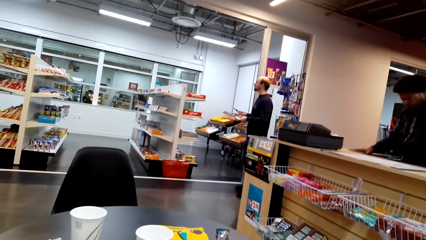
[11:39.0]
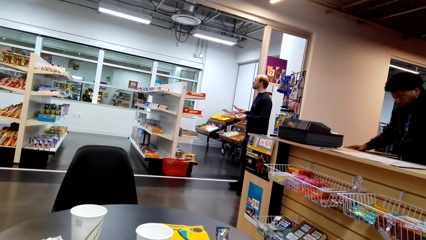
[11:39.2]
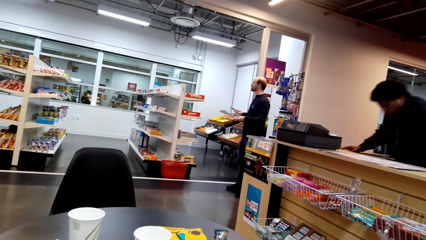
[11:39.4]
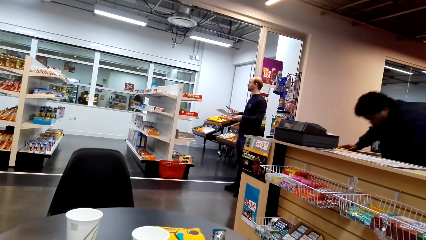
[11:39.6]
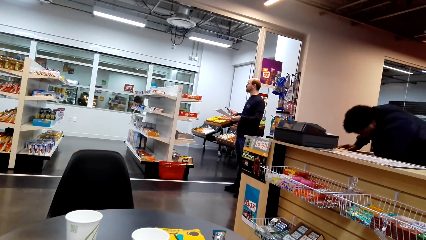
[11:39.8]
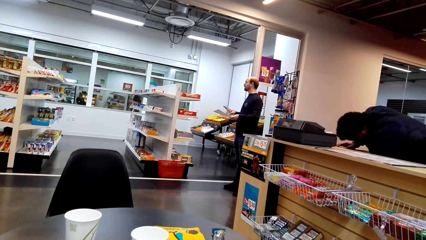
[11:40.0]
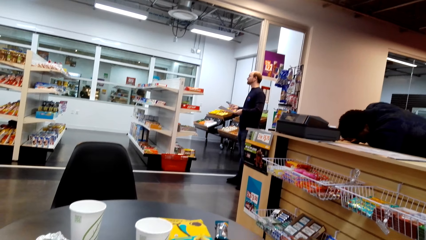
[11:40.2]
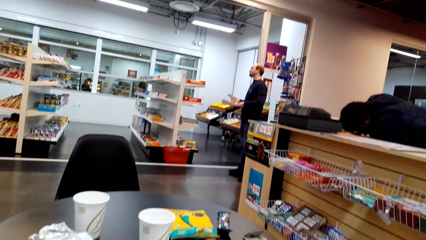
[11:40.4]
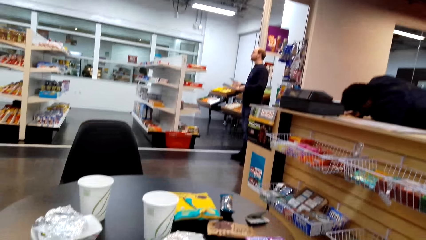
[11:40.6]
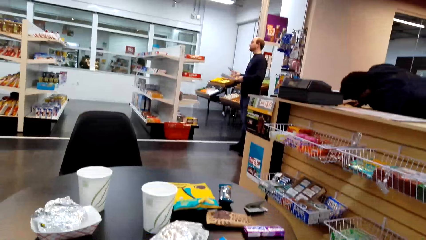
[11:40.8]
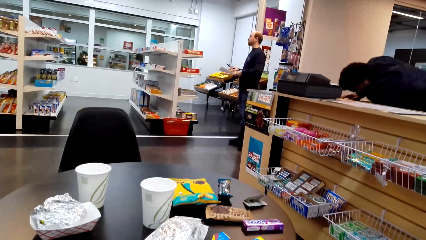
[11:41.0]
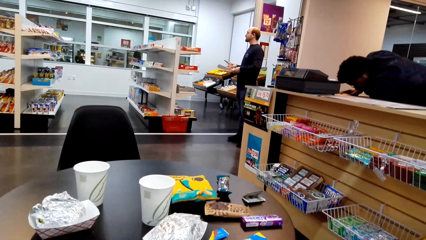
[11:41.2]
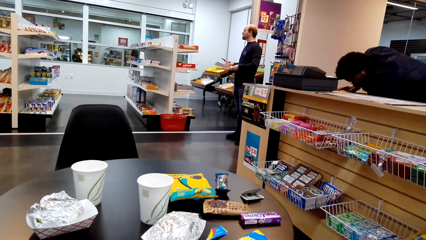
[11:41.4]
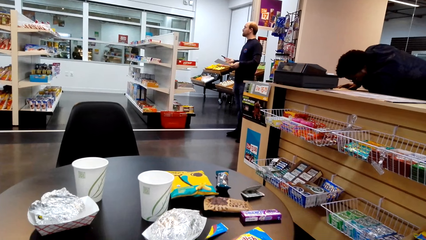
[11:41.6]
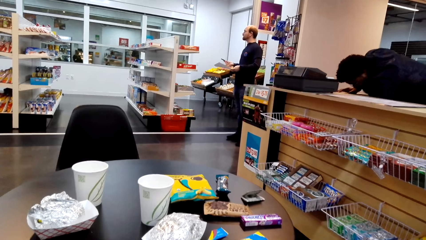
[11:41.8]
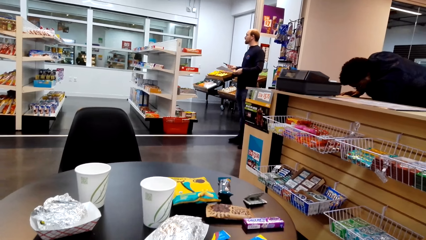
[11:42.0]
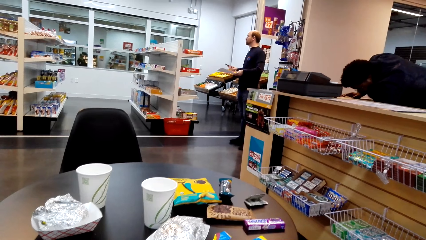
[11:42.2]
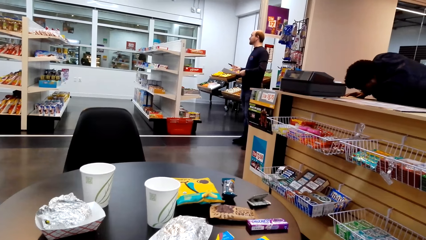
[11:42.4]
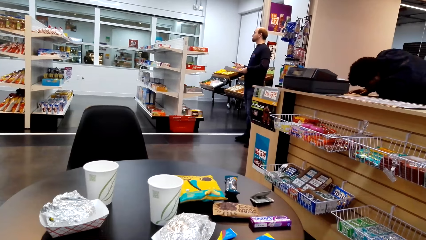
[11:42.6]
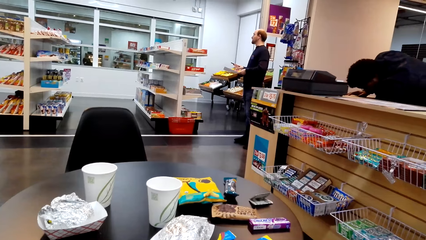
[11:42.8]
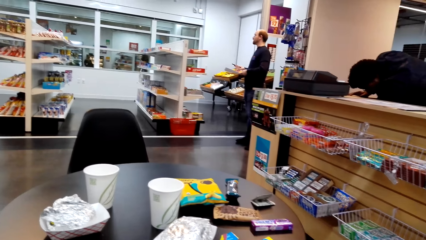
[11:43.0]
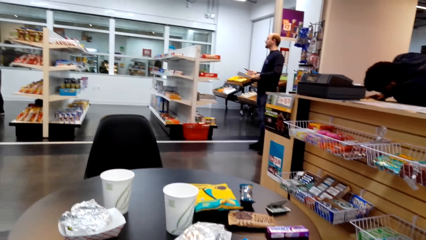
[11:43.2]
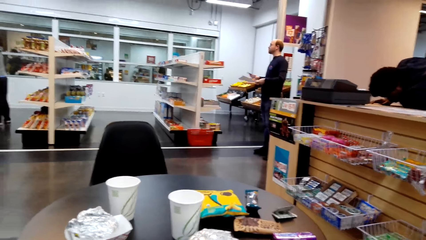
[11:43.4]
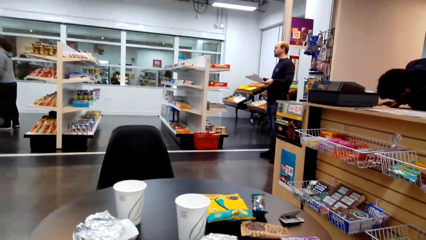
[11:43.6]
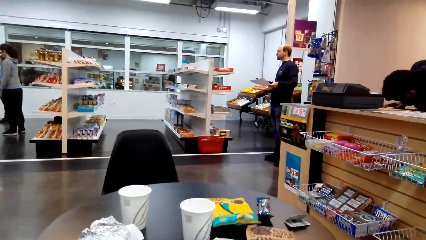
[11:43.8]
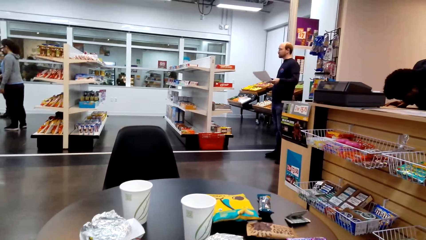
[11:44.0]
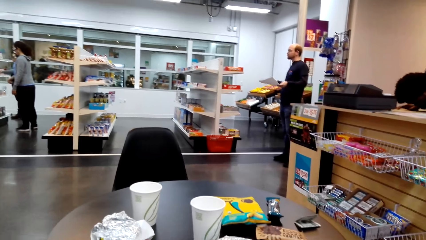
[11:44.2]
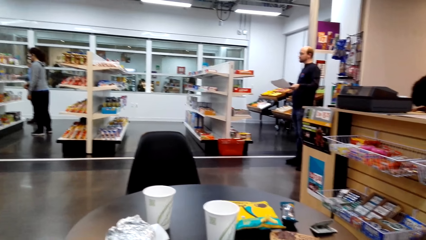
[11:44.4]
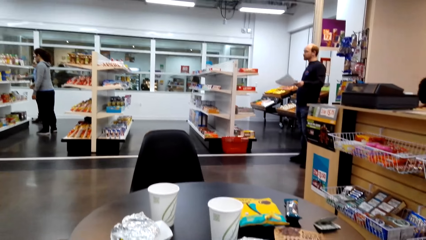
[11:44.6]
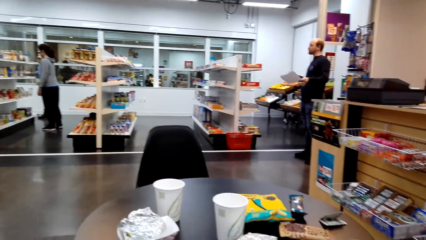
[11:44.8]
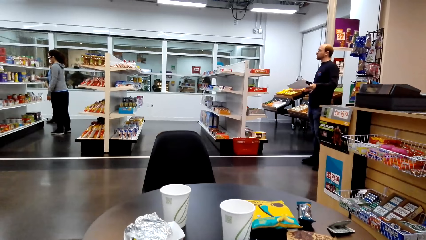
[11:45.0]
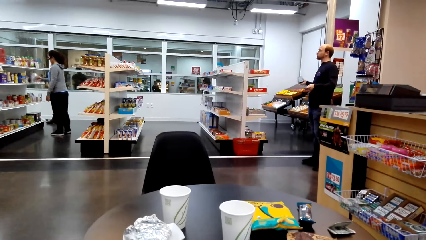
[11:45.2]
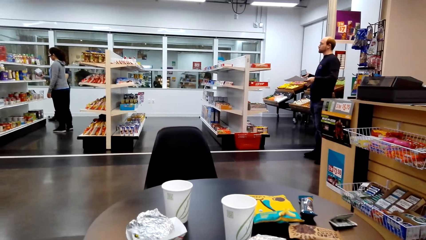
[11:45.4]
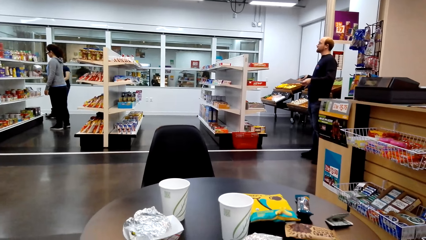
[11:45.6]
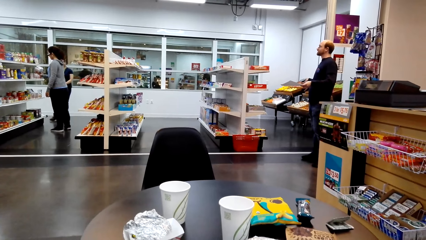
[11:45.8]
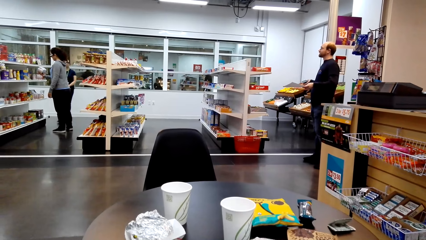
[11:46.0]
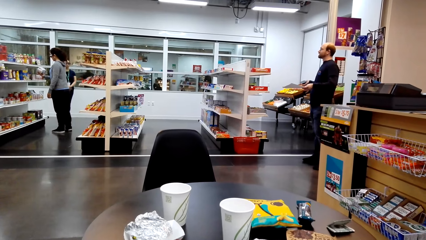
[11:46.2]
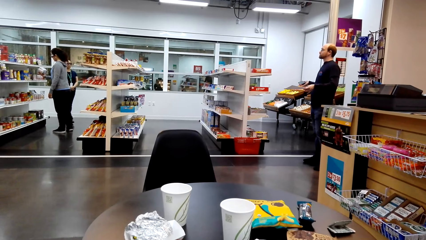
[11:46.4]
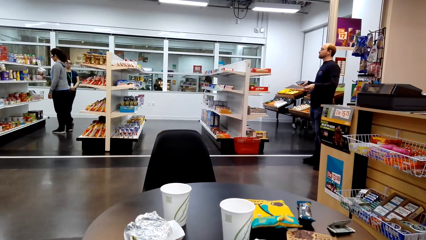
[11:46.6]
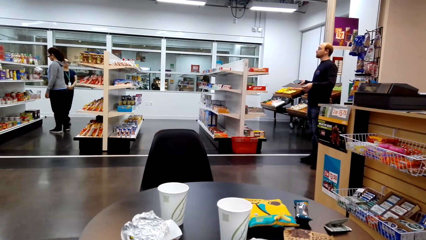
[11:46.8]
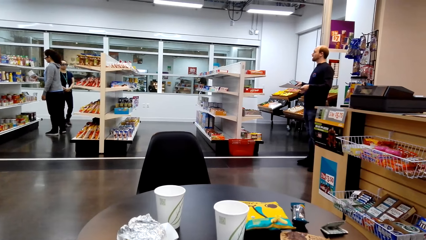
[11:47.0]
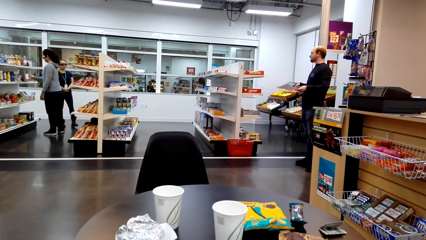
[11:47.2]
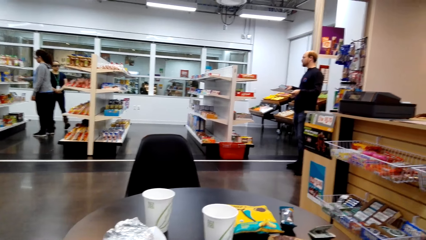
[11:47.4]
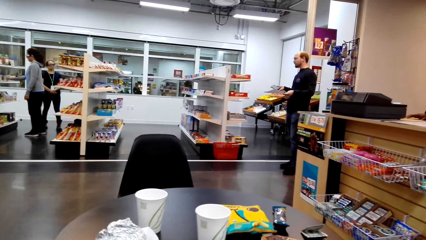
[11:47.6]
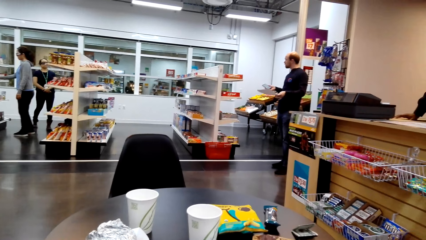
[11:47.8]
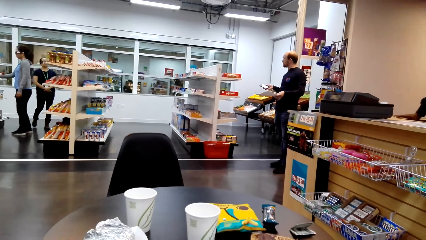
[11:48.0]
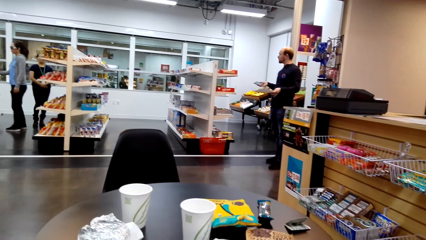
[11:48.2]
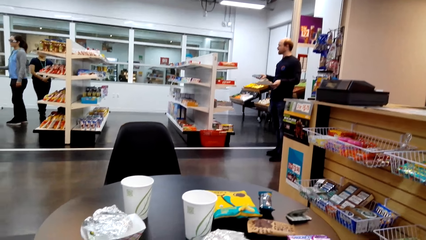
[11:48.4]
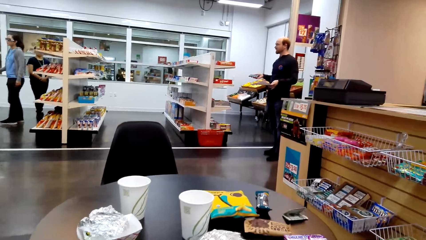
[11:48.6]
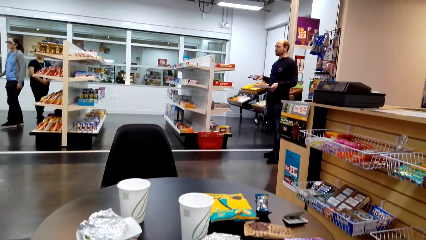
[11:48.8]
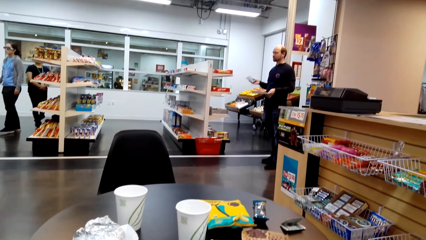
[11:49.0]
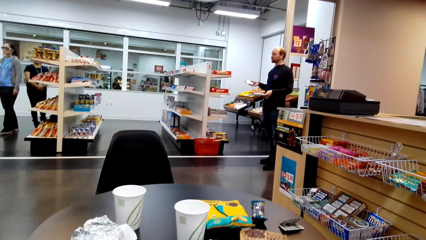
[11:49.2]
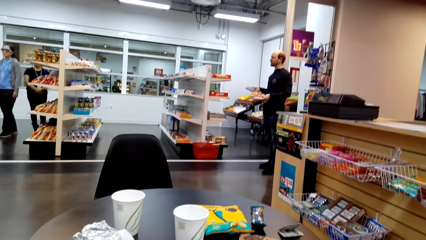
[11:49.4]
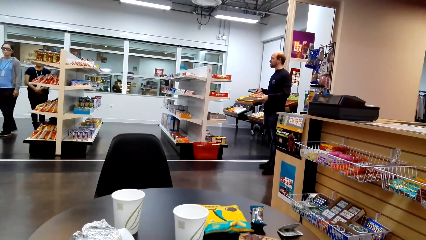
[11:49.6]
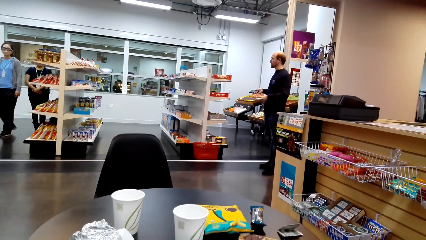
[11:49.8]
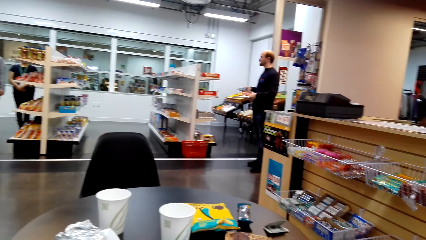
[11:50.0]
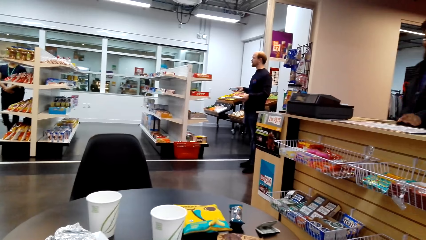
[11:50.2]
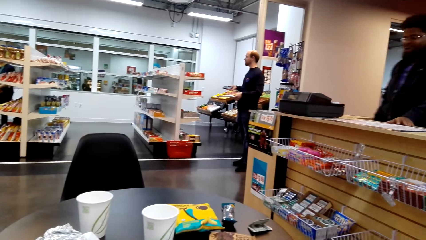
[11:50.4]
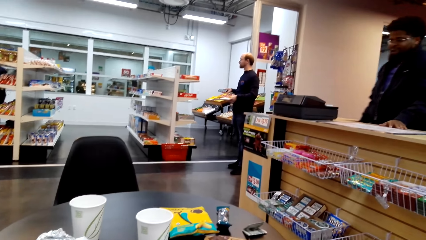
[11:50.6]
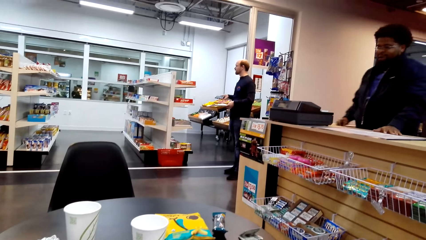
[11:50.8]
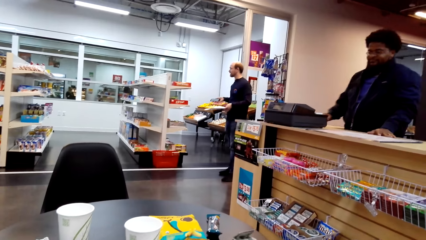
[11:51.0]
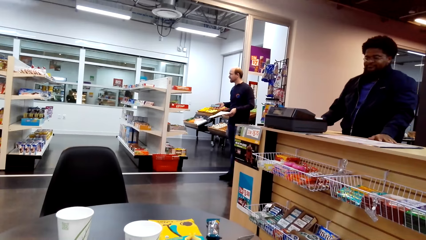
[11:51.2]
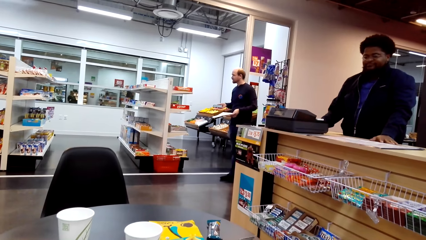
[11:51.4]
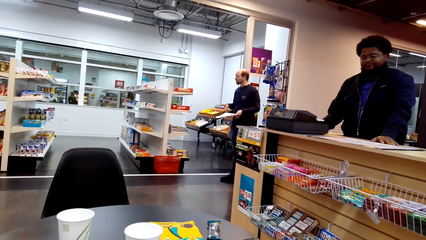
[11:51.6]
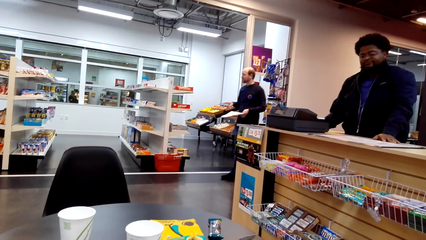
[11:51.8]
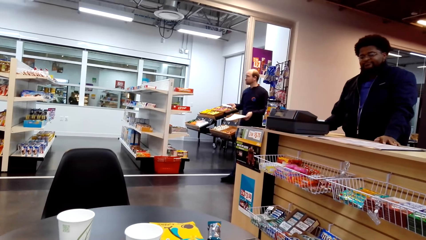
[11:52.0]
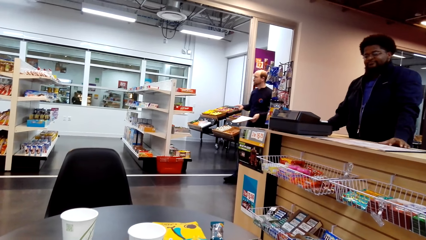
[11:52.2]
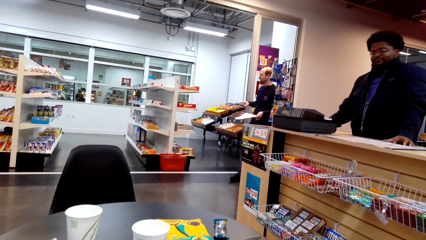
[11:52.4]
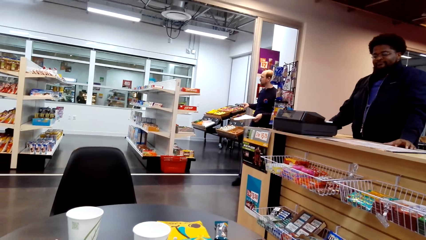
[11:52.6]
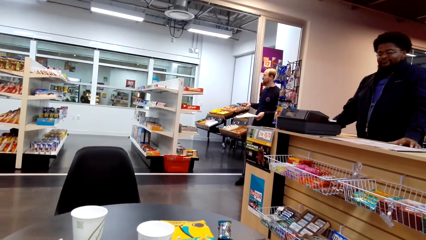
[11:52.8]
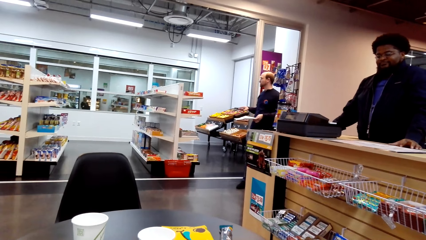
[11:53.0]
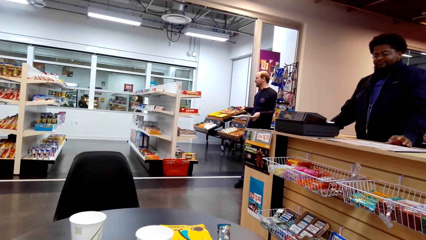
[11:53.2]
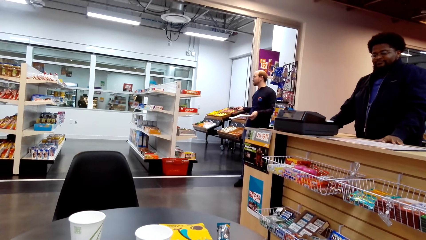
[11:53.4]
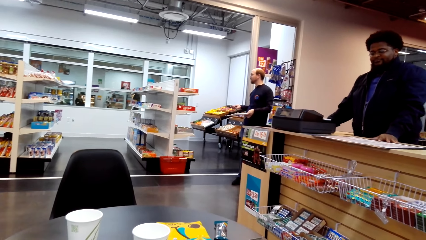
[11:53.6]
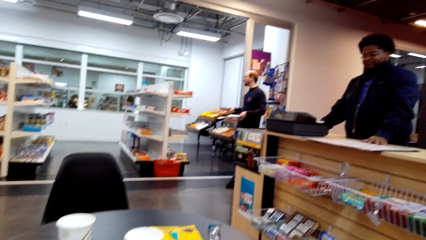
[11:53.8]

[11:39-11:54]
A person drags the lottery banner on the counter.
